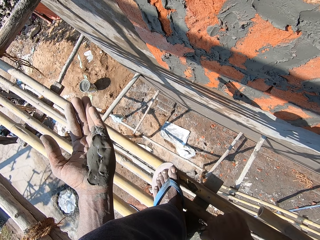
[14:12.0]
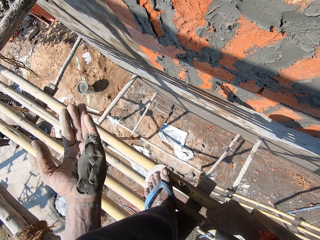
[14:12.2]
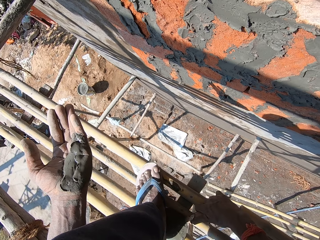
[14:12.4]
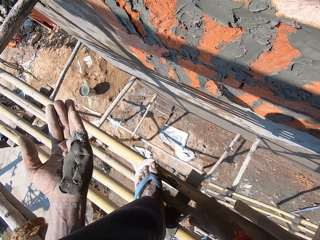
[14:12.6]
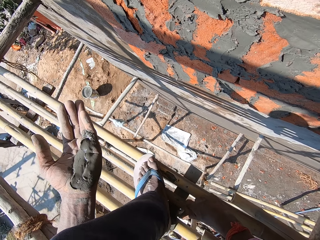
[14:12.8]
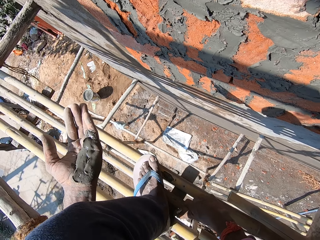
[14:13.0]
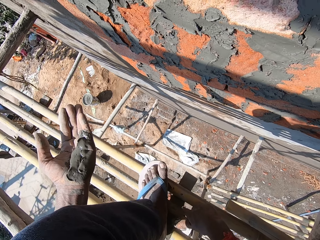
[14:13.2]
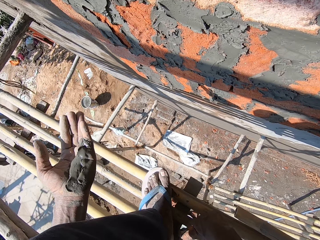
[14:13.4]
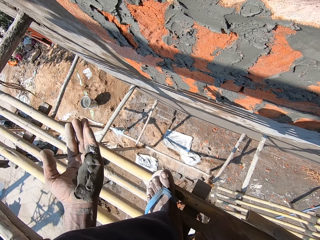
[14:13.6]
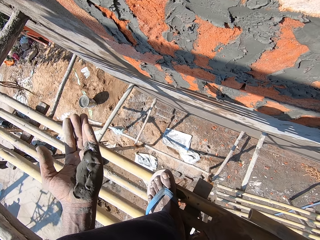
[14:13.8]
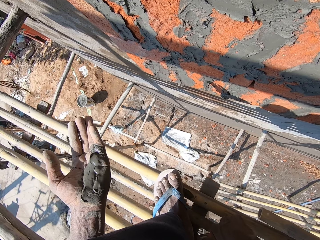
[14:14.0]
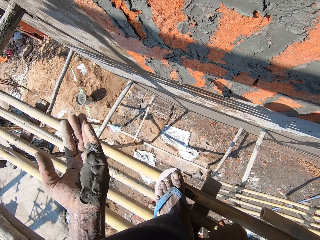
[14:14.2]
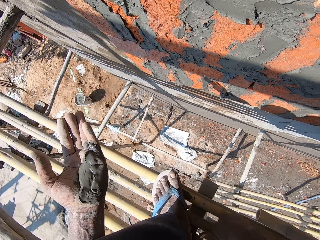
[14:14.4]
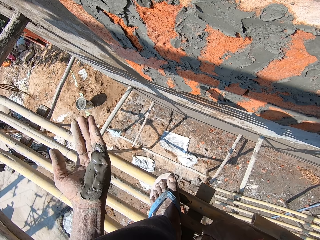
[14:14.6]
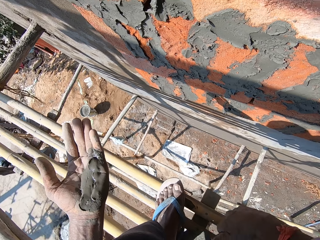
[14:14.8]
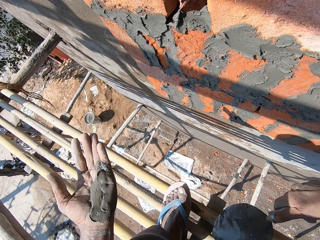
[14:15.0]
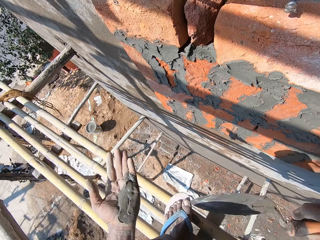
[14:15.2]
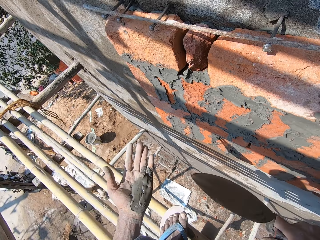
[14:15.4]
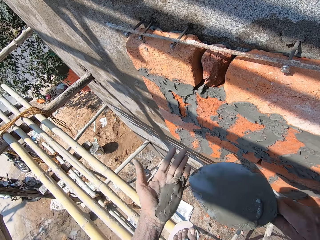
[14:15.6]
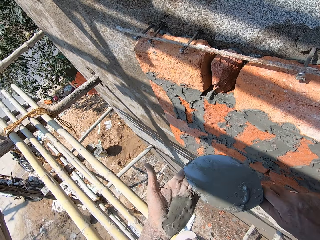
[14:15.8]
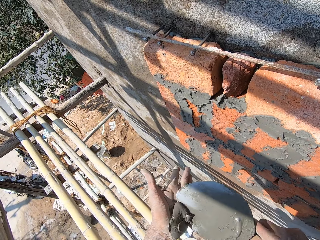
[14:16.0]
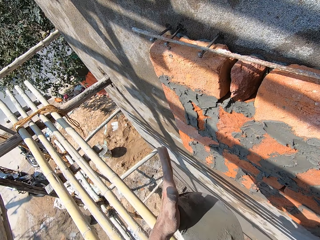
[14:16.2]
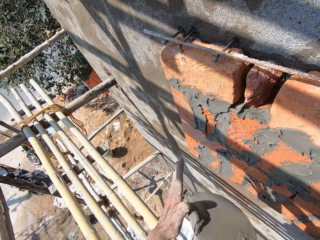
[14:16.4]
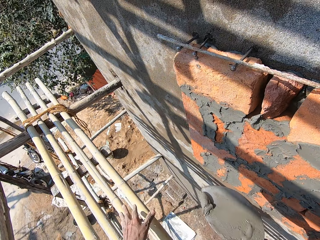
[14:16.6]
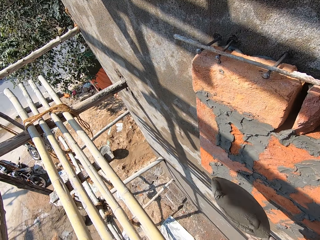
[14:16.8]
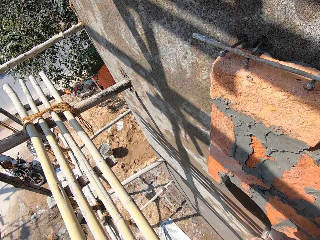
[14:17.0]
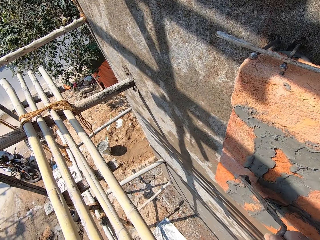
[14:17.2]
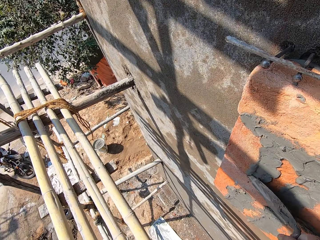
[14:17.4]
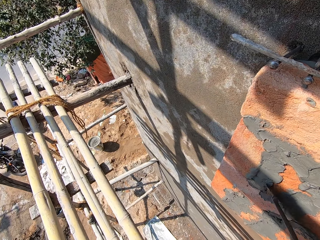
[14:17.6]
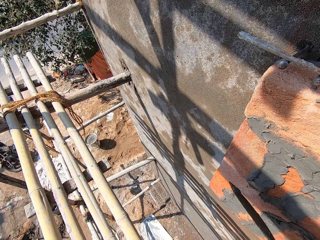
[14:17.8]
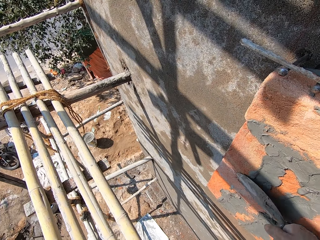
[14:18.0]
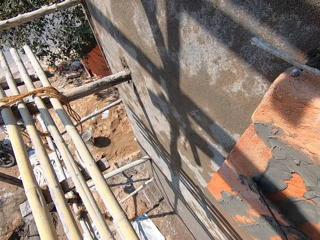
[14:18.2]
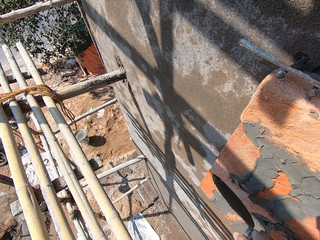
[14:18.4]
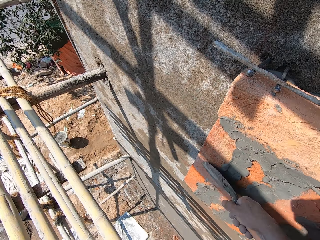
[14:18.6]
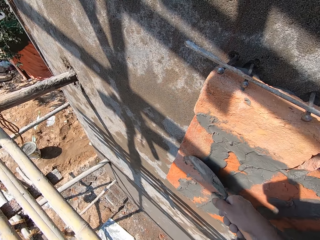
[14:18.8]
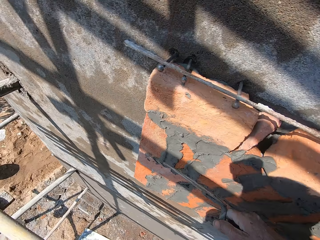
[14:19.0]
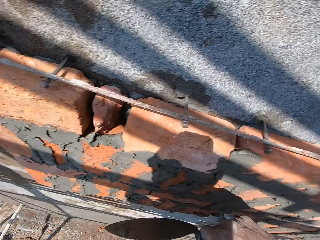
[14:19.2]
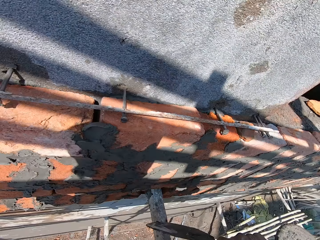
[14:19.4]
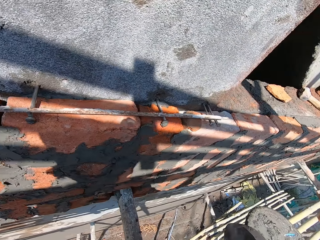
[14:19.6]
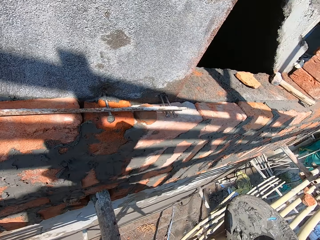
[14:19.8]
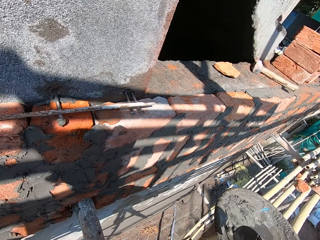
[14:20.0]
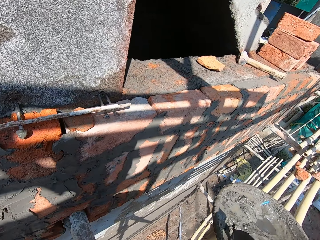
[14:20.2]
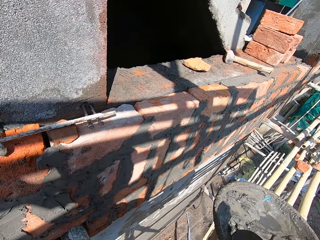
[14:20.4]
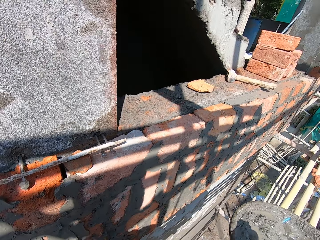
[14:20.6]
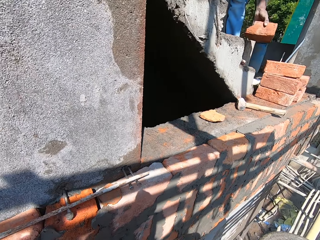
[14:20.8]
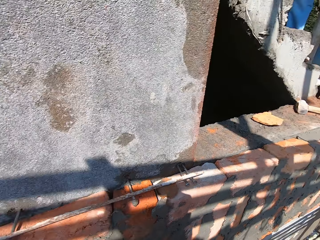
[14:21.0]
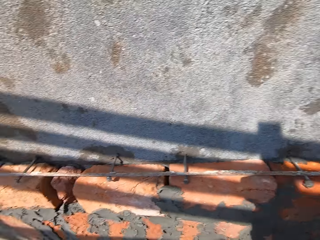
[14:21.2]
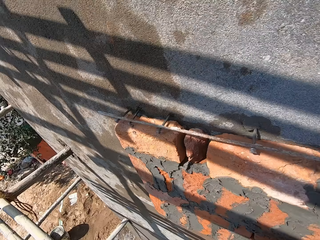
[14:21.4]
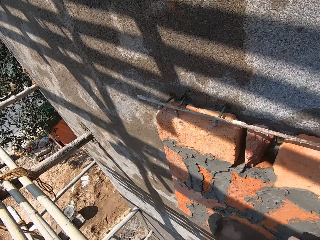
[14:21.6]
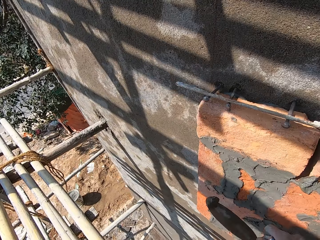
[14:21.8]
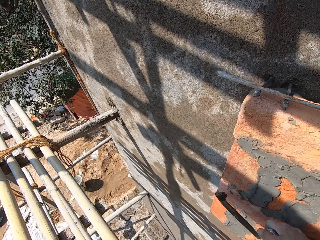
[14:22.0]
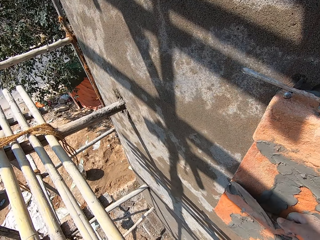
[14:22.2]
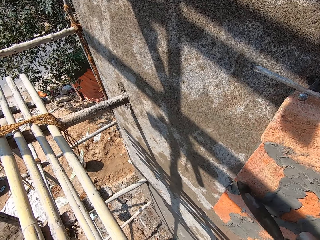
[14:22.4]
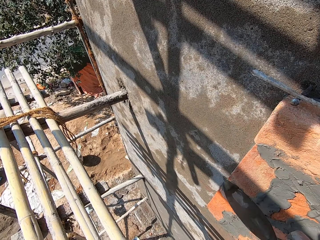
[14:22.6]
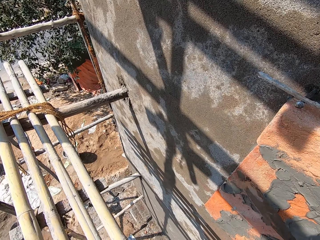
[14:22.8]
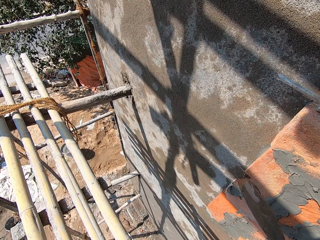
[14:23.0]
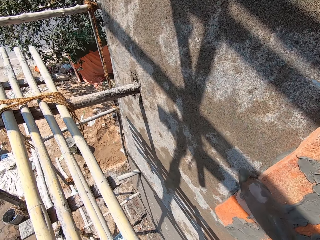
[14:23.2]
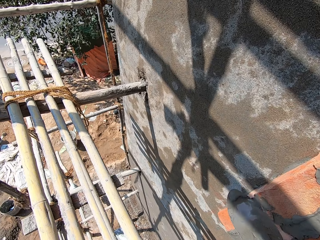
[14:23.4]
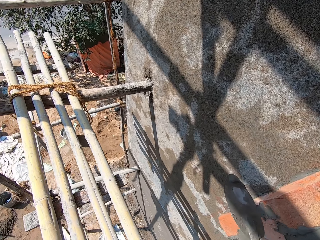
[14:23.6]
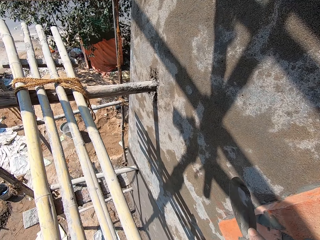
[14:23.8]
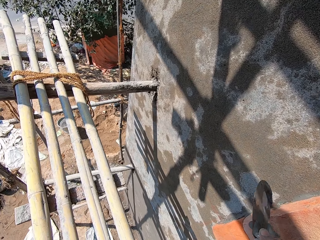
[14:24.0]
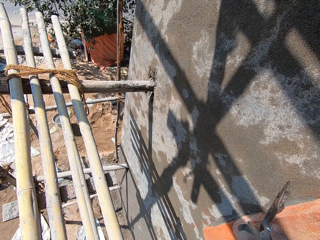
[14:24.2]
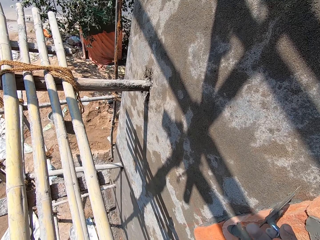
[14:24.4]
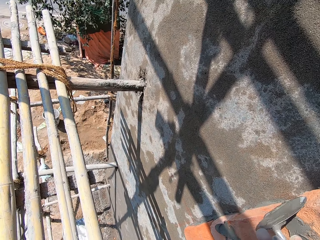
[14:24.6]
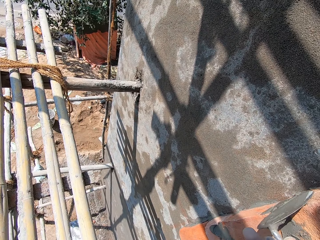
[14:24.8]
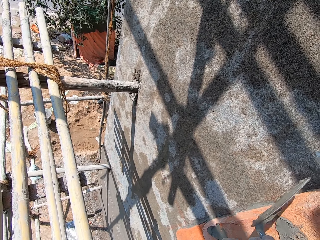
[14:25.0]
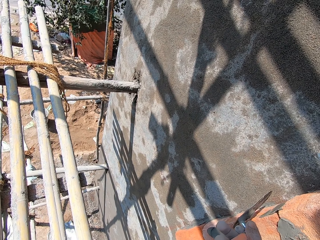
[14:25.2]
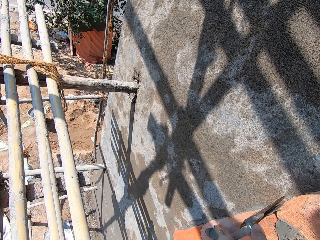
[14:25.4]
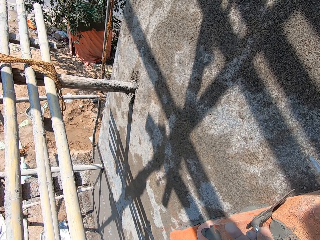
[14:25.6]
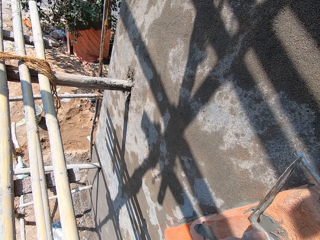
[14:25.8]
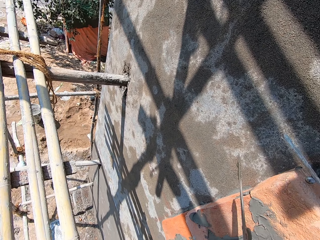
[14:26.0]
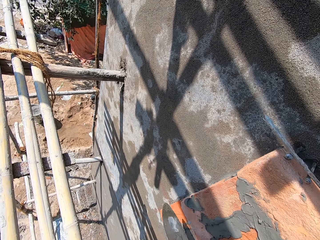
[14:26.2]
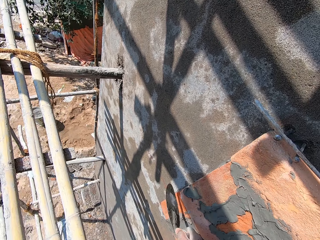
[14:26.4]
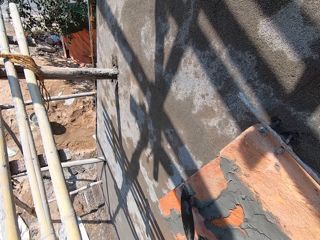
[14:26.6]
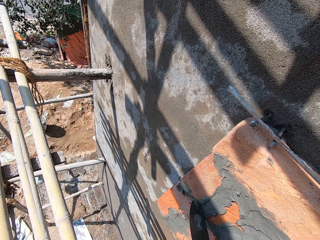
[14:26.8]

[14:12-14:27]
The camera wearer moves around the scaffold. He scrapes the mortar from his left hand with the brick trowel in his right hand. He smoothens the mortar on the wall with the brick trowel in his right hand. He takes some mortar from a head pan on the bamboo scaffold with the brick trowel in his right hand. He smoothens the mortar on the wall with the brick trowel in his right hand.

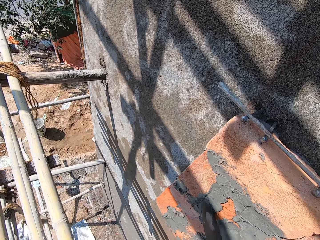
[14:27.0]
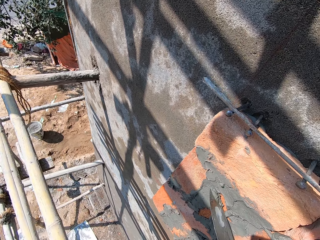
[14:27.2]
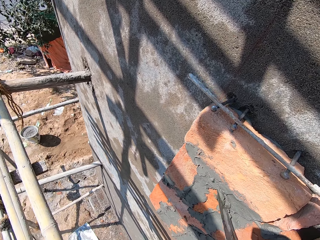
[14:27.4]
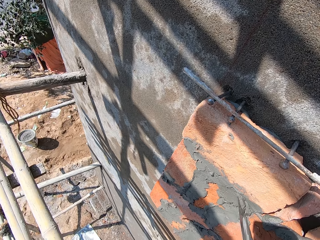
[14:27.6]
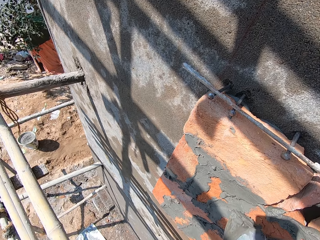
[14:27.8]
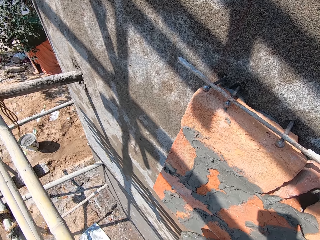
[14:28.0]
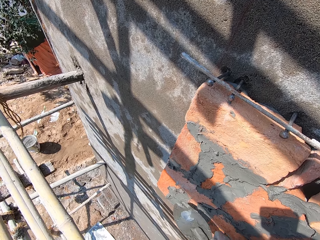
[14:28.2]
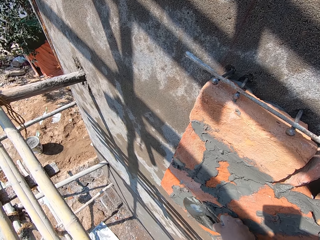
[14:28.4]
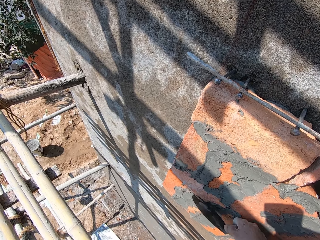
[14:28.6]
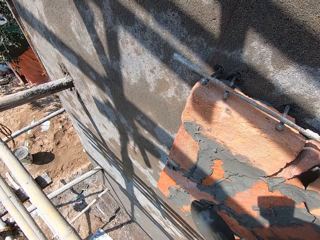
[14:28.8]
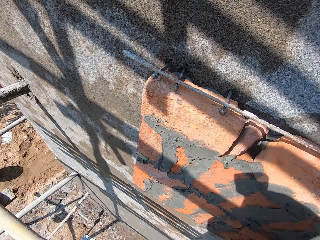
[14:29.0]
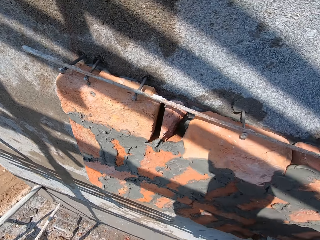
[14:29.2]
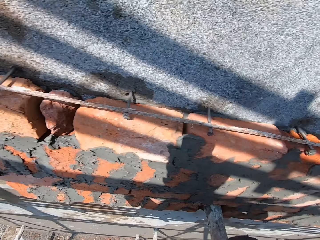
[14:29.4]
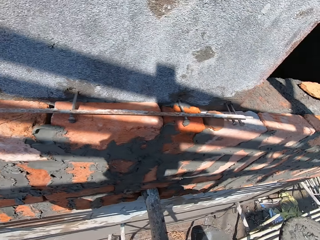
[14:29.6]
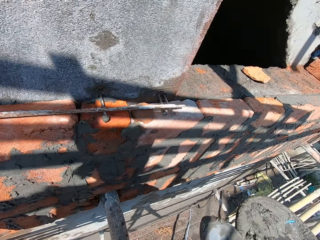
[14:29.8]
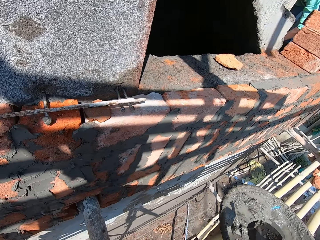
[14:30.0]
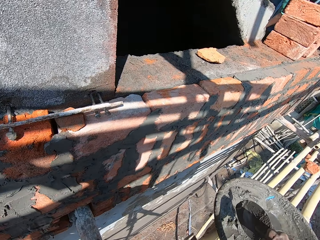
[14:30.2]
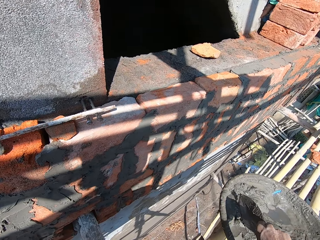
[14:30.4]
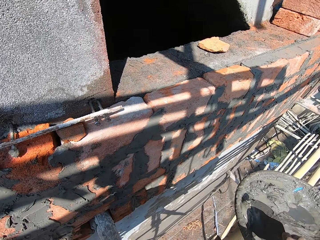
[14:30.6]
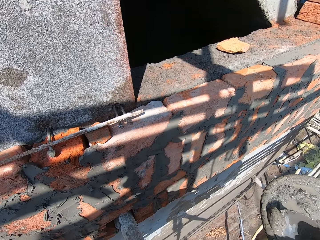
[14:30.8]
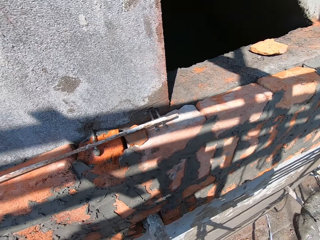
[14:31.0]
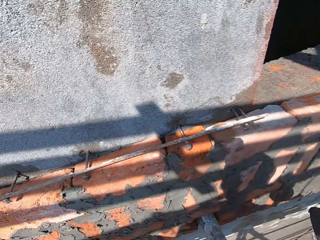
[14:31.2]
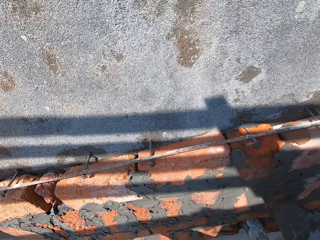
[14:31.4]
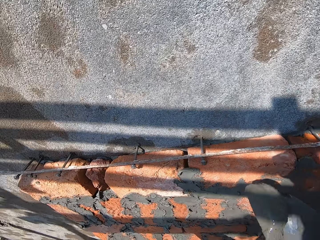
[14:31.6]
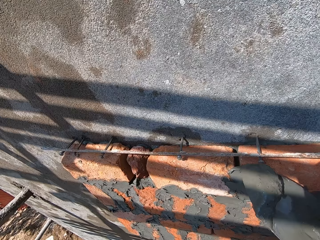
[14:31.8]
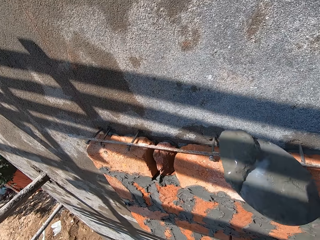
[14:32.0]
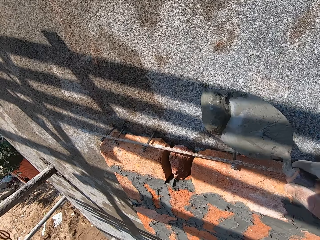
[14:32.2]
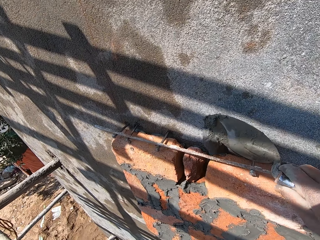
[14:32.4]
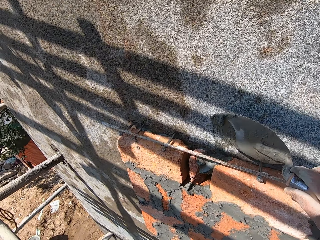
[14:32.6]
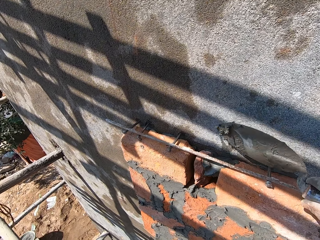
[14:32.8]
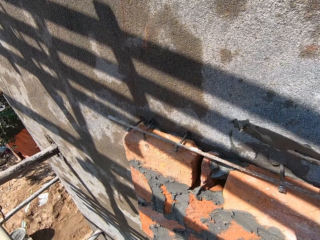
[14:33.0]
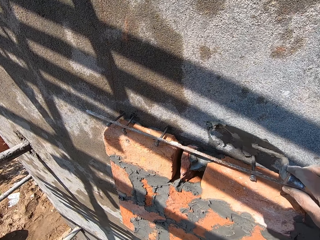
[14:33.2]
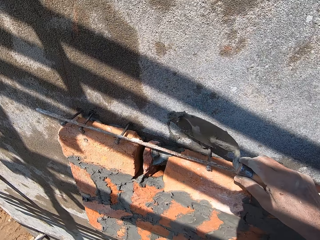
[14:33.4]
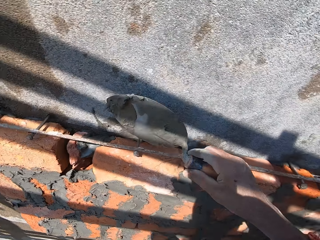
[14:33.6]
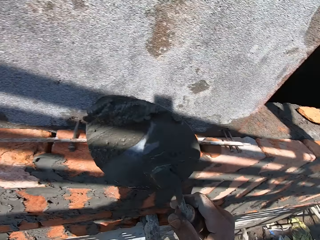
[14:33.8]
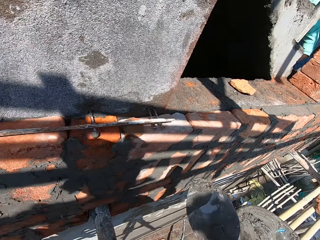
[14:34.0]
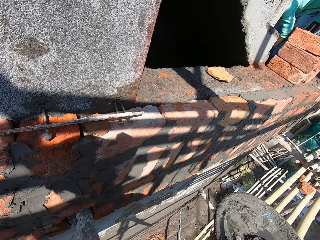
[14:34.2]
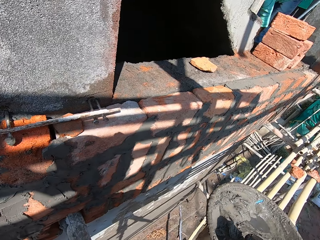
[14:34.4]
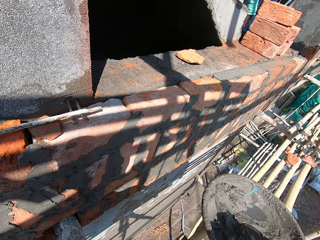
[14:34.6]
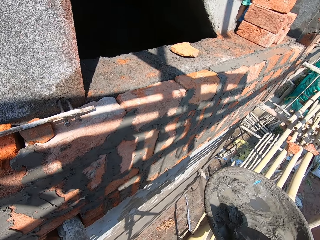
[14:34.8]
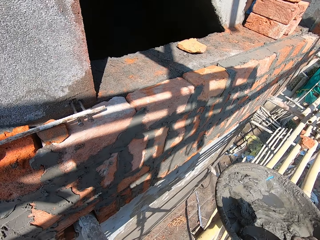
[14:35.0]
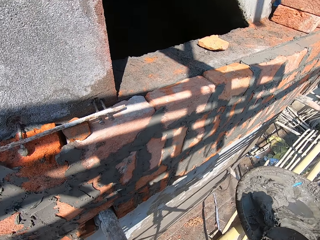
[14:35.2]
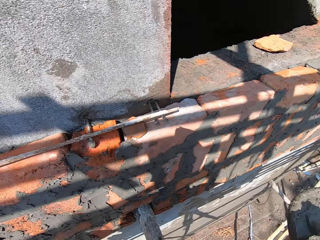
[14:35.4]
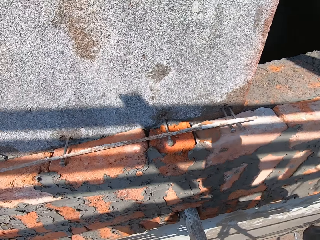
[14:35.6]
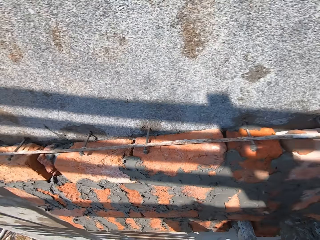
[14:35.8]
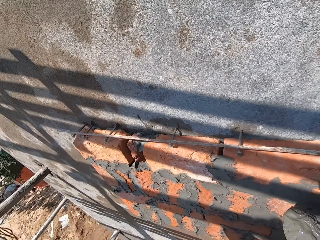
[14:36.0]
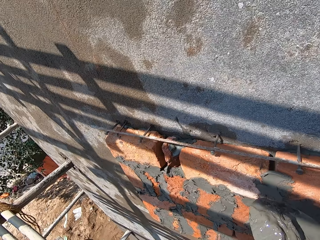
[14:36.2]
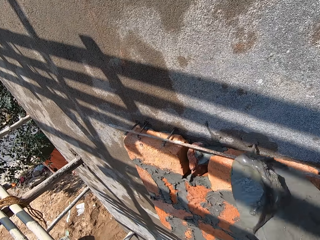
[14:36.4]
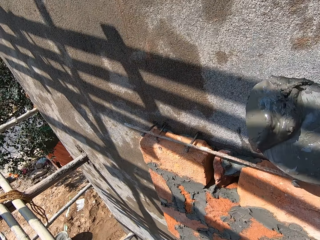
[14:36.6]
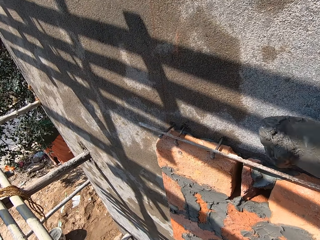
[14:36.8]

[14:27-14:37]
The camera wearer takes some mortar from a head pan on the bamboo scaffold with the brick trowel in his right hand. He scoops the mortar on the wall with the brick trowel in his right hand. He takes some mortar from the head pan on the bamboo scaffold with the brick trowel in his right hand.
